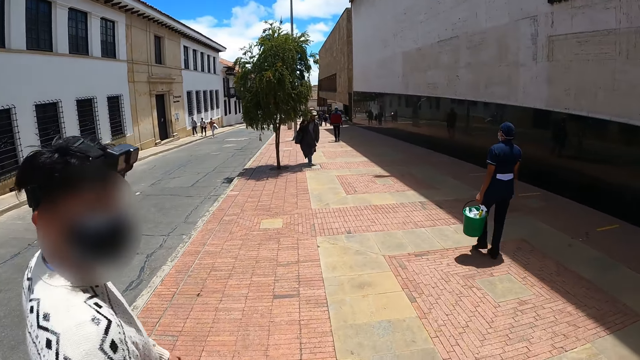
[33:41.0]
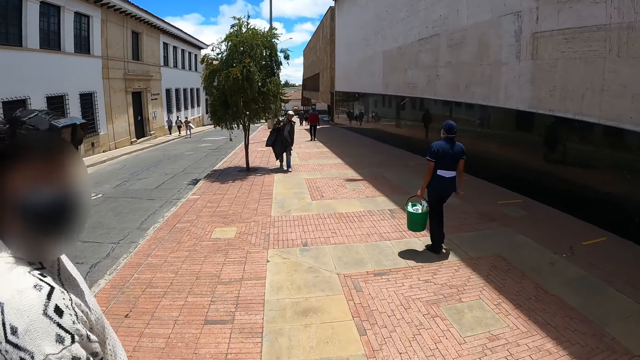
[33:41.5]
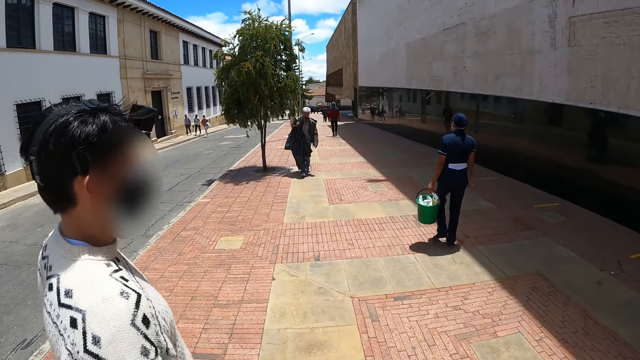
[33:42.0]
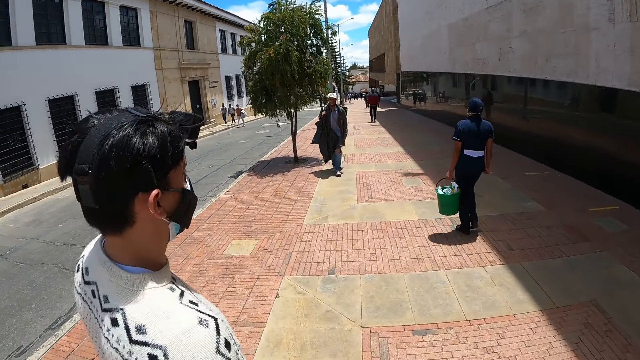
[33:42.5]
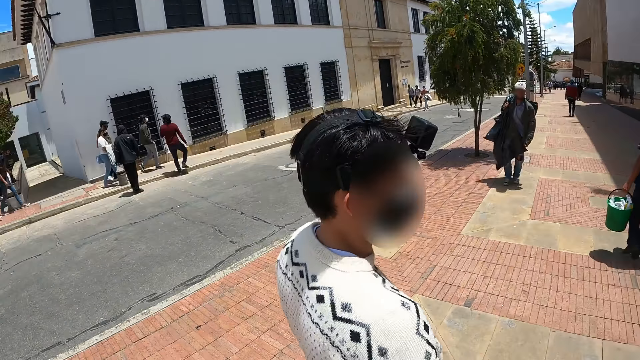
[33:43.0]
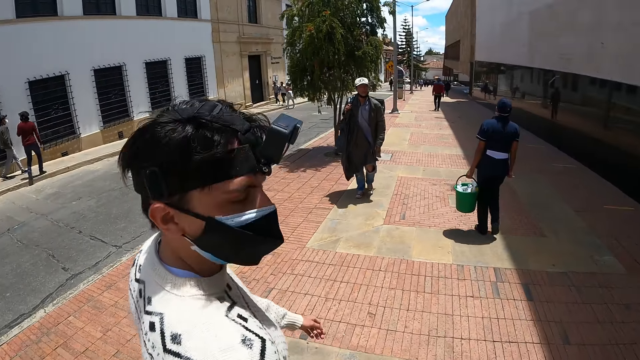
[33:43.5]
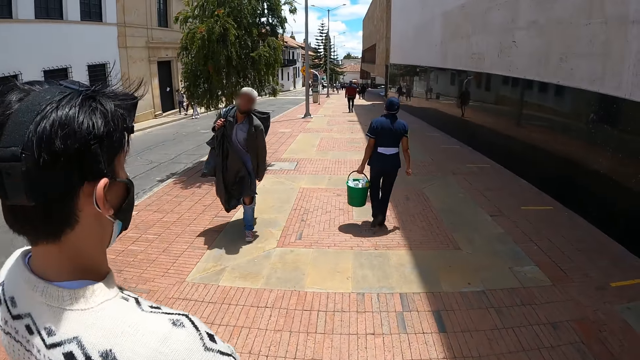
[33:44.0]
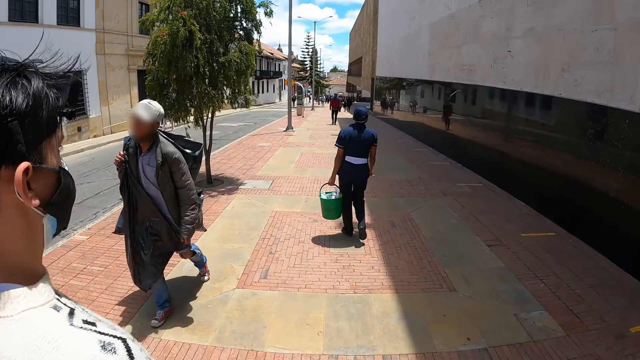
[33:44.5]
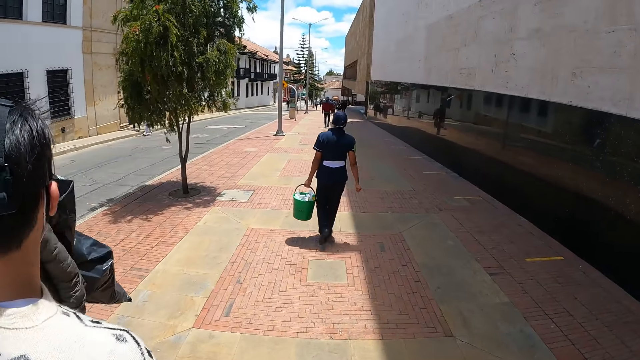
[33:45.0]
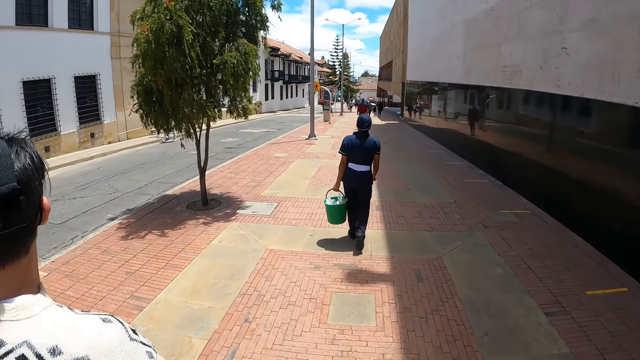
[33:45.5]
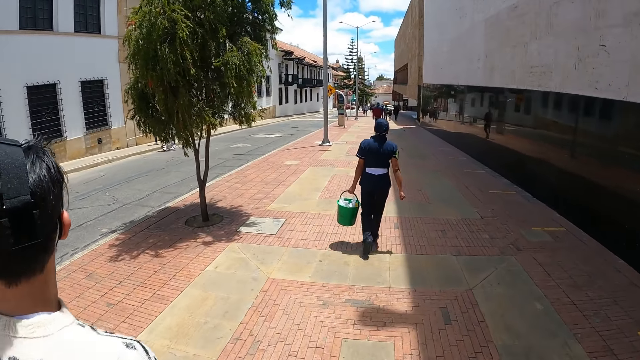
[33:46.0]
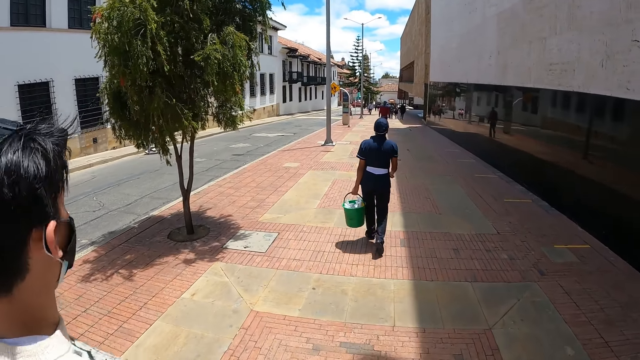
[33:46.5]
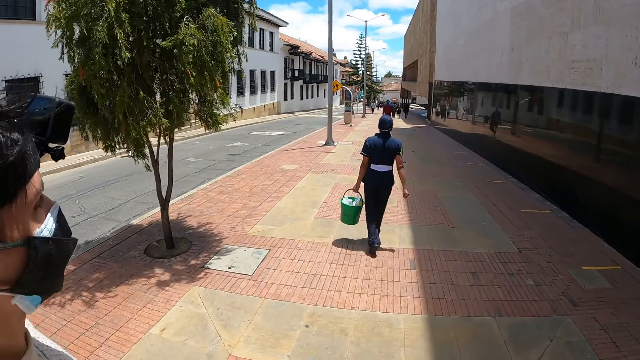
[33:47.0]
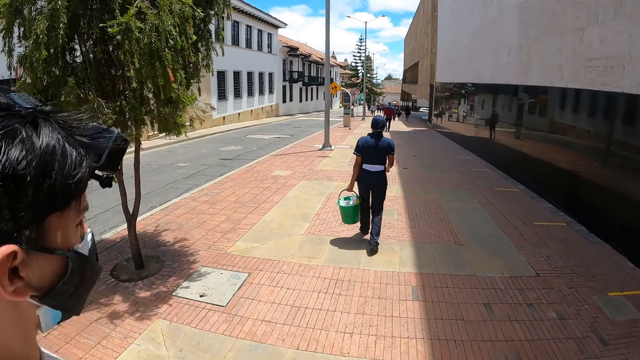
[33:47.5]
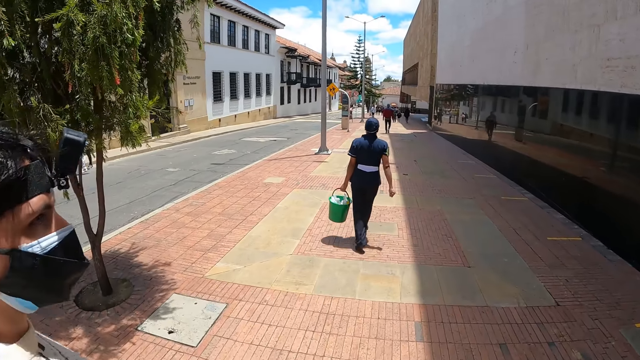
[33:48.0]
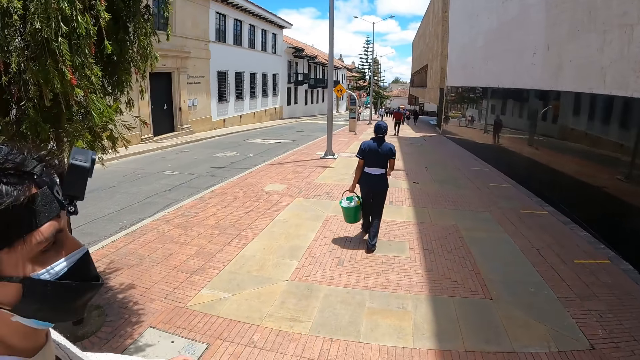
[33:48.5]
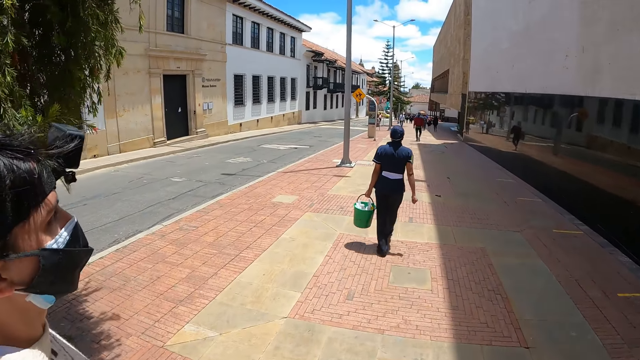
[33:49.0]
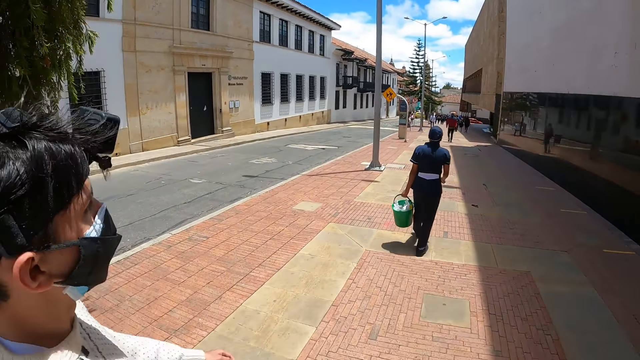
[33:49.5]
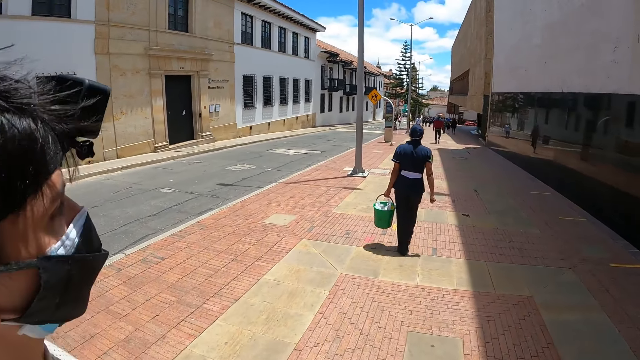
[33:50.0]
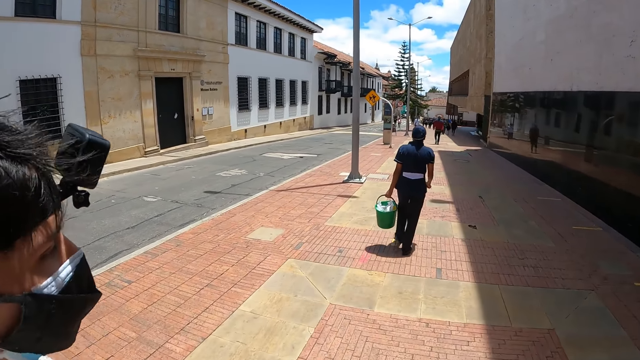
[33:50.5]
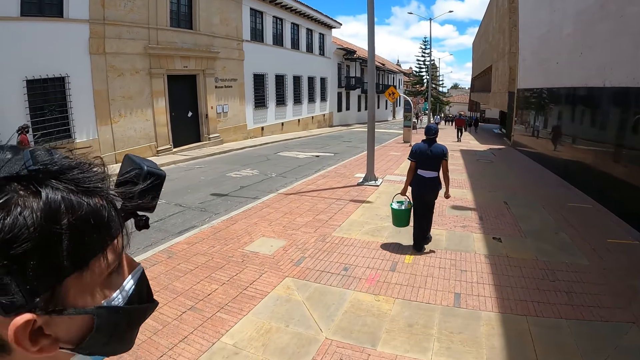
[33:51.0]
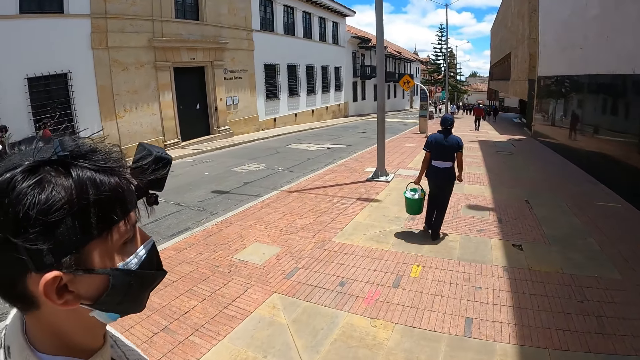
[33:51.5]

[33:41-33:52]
The camera wearer looks at a person. They look at another person. They look at the first person.

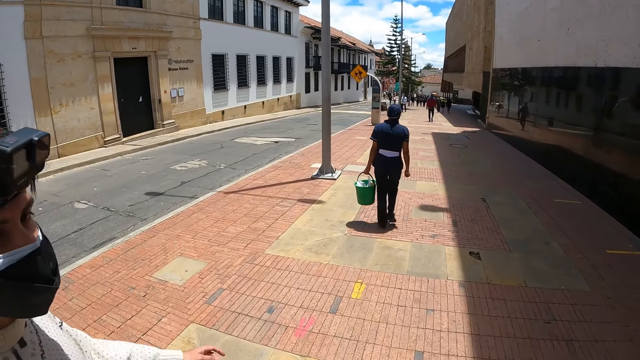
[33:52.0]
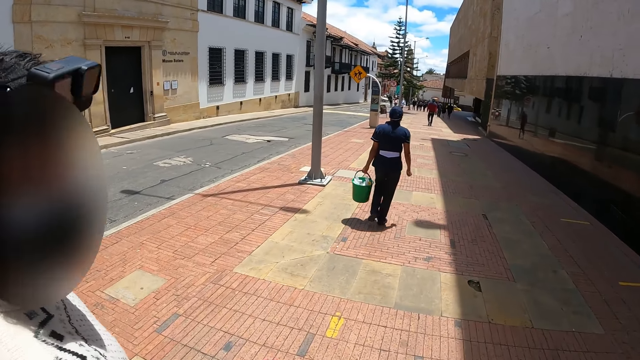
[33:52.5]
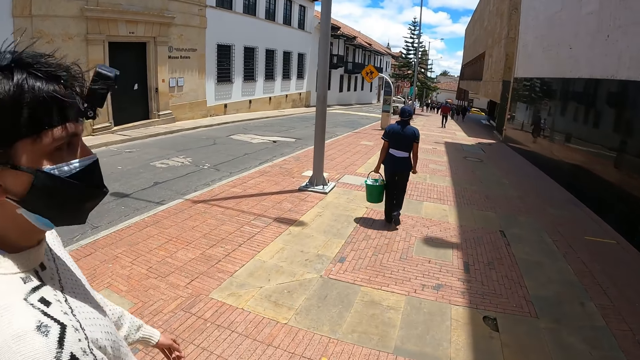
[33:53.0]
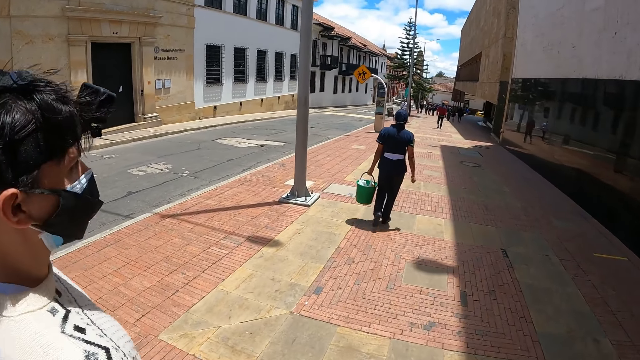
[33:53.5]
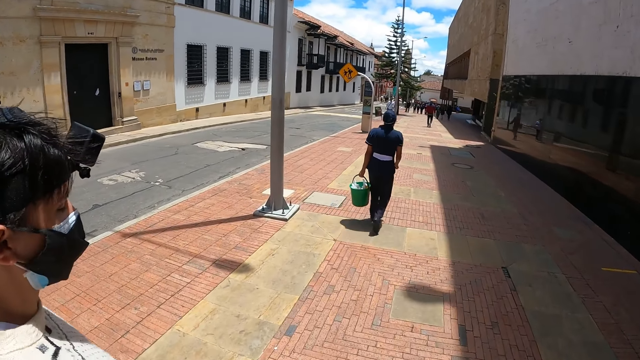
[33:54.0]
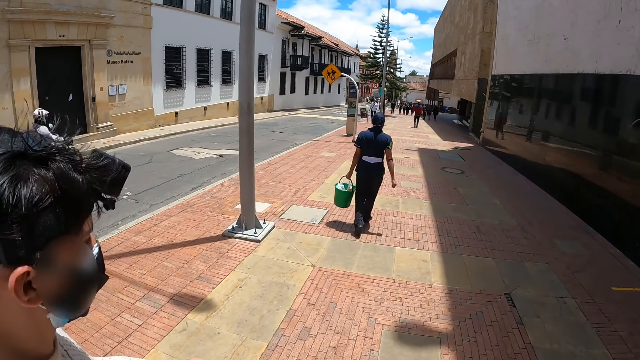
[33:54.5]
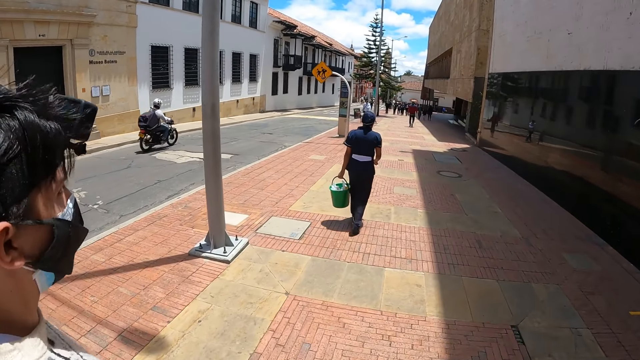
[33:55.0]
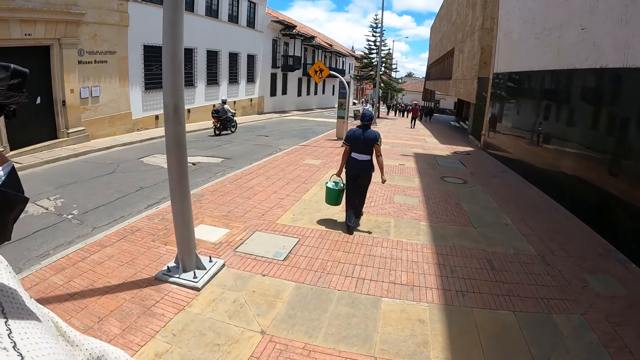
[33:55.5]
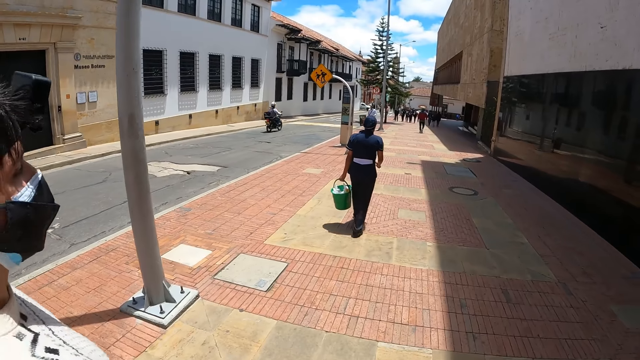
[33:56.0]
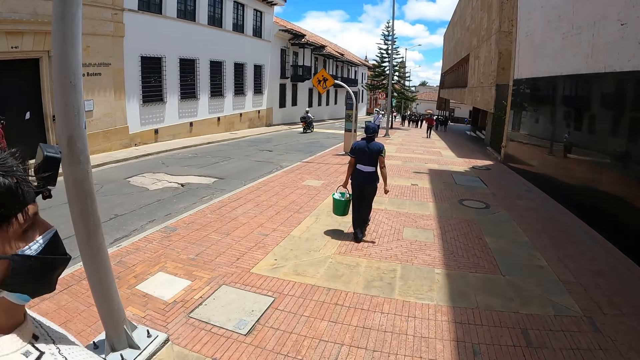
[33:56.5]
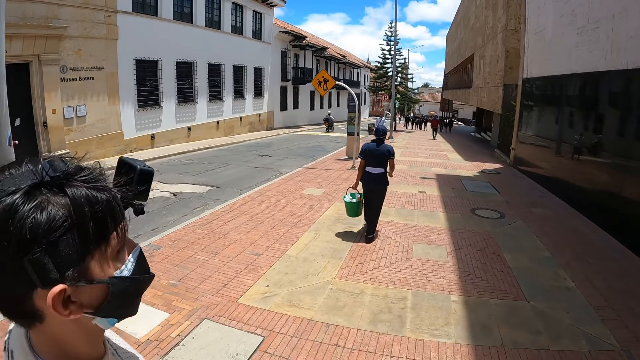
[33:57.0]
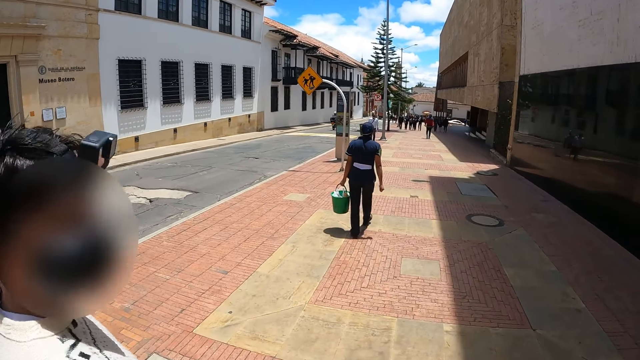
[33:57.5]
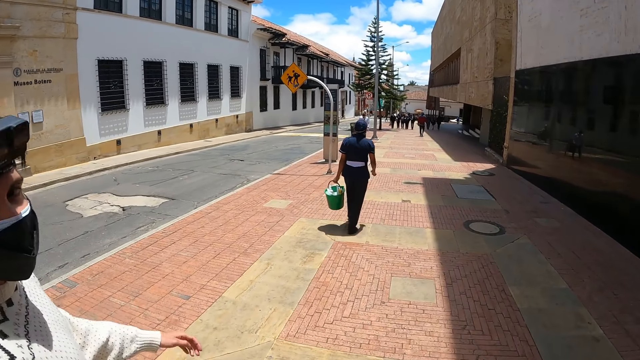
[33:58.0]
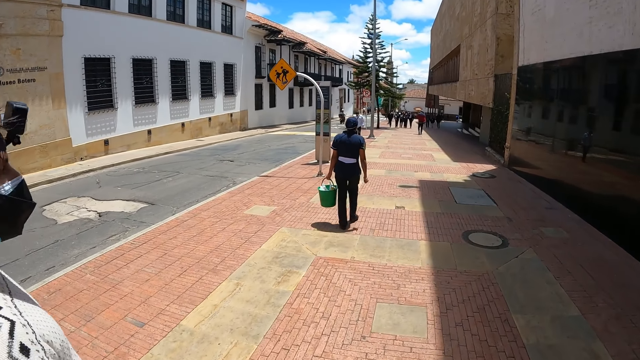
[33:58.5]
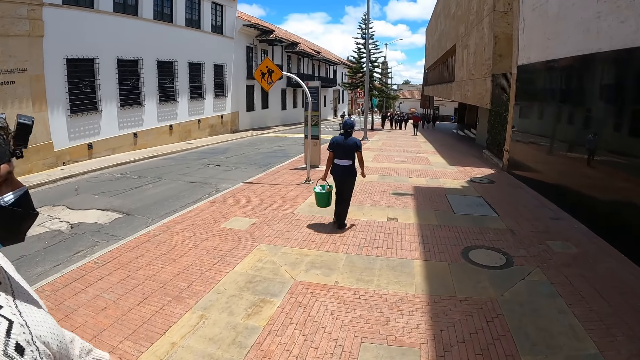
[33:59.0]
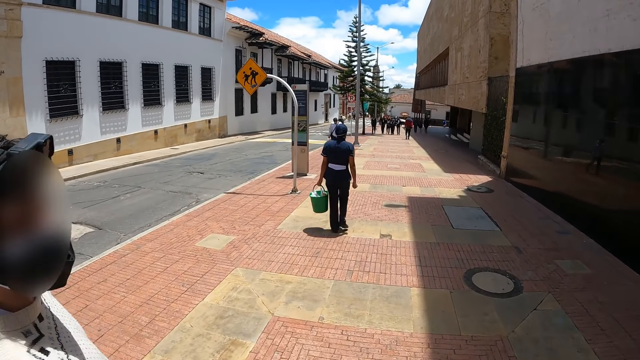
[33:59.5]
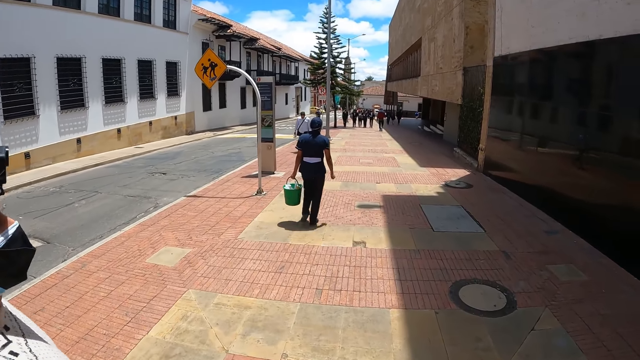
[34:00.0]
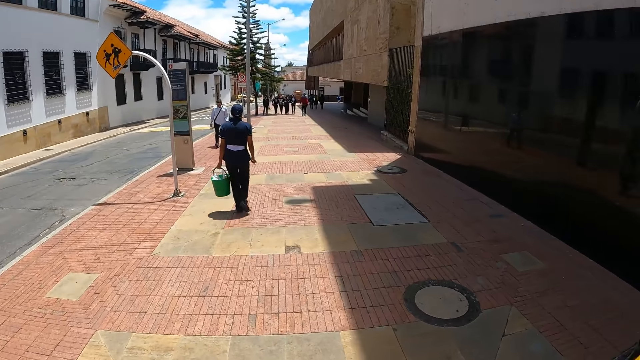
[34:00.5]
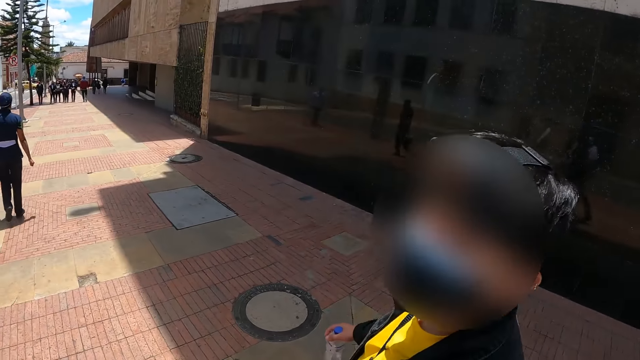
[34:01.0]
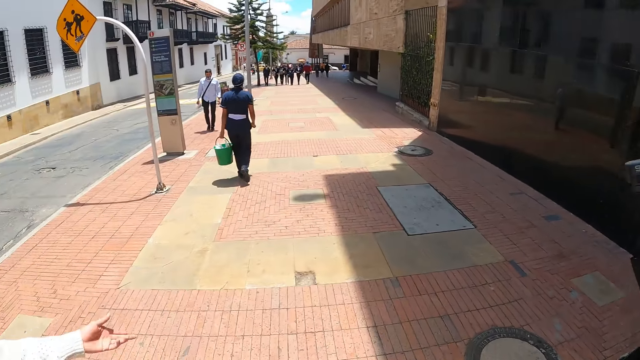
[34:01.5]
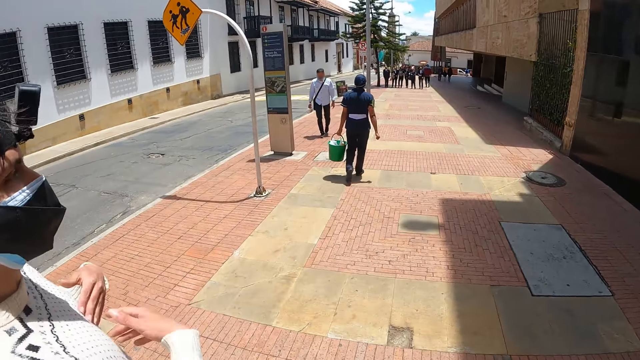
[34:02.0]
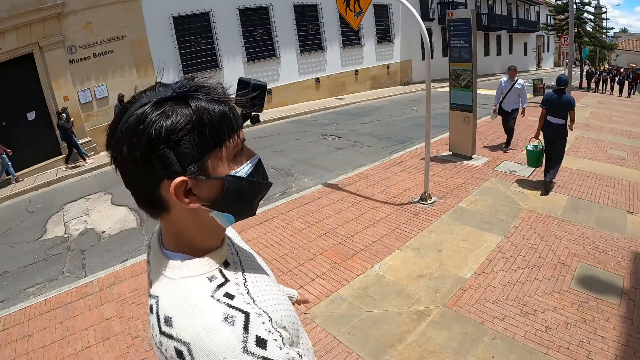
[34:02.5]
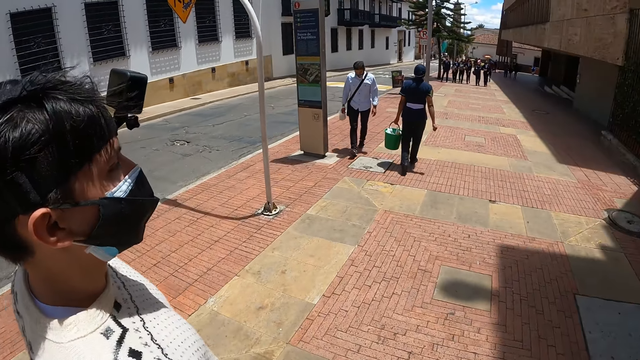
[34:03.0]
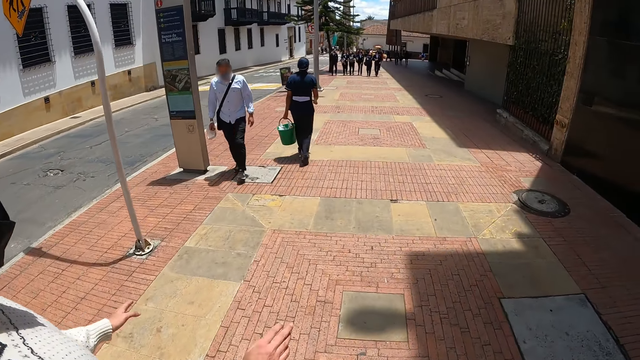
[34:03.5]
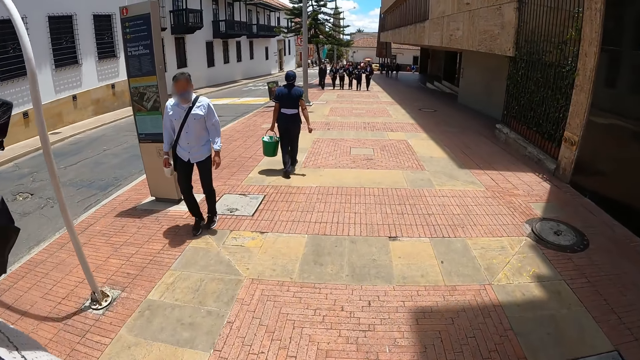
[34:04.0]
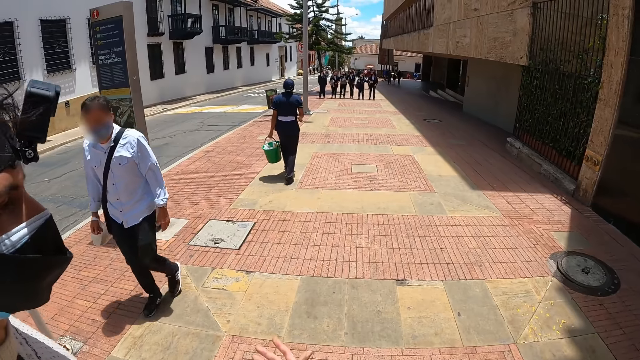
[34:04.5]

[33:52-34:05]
The camera wearer walks on the street pathway. They look at a person. They look at the sign post. They converse with a man. They look at another person. They converse with another man. The other man moves his hands. The camera wearer looks at the first person.
